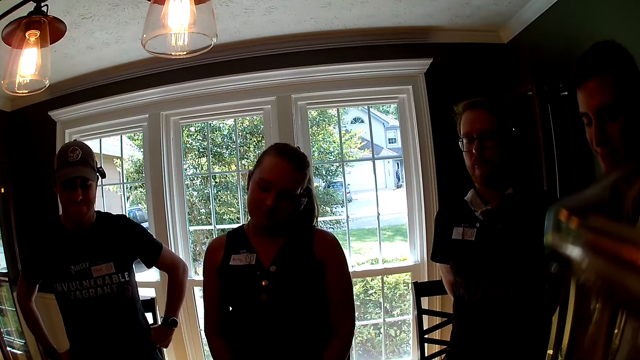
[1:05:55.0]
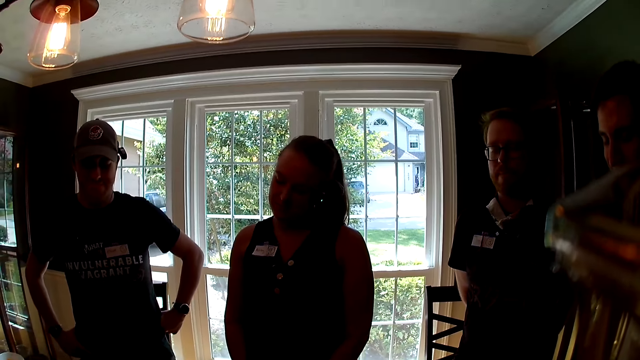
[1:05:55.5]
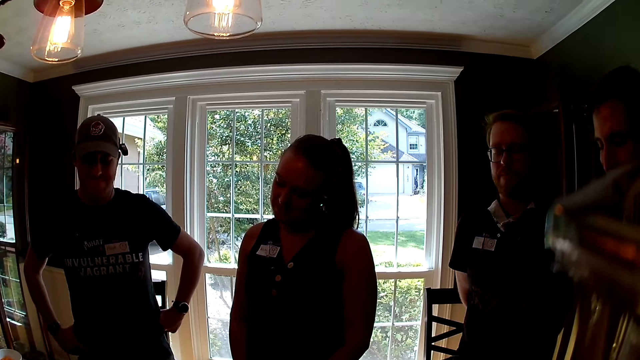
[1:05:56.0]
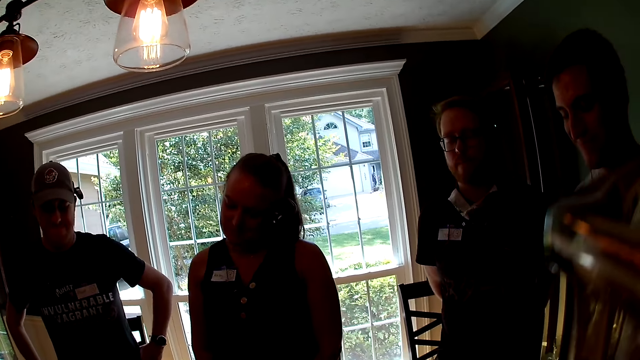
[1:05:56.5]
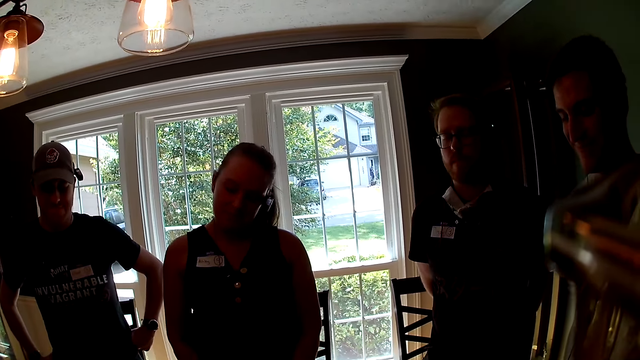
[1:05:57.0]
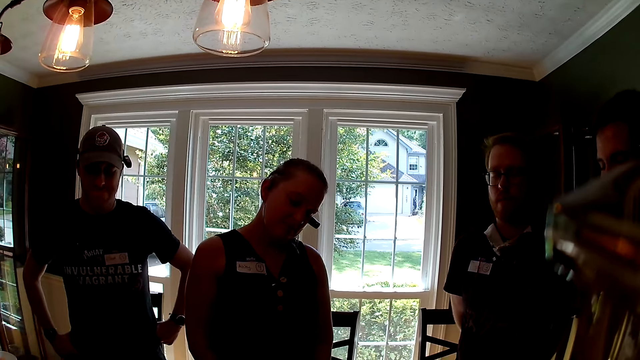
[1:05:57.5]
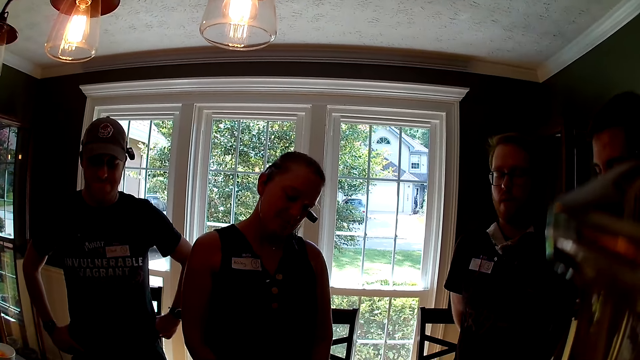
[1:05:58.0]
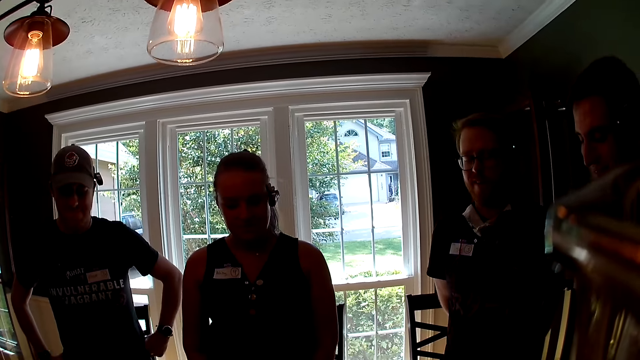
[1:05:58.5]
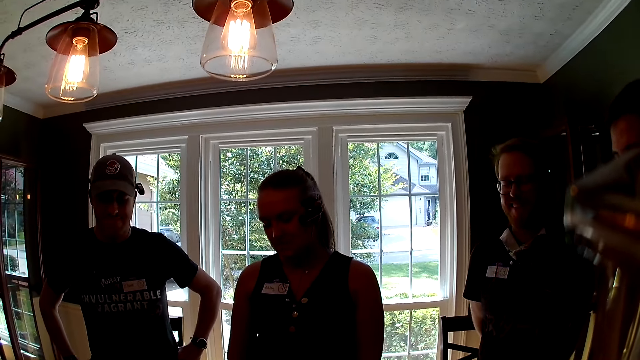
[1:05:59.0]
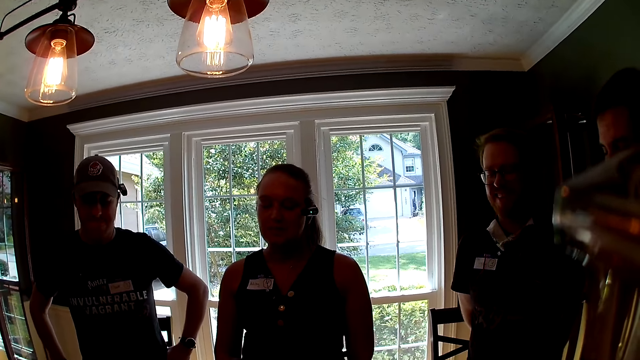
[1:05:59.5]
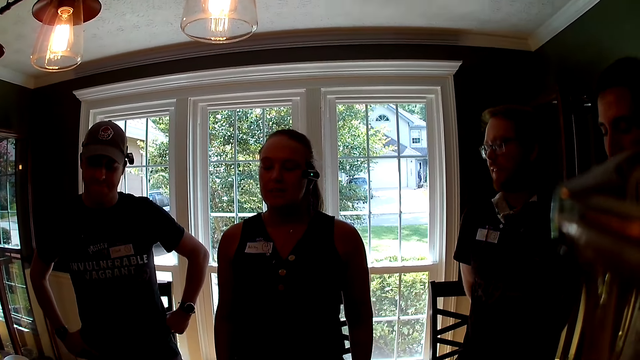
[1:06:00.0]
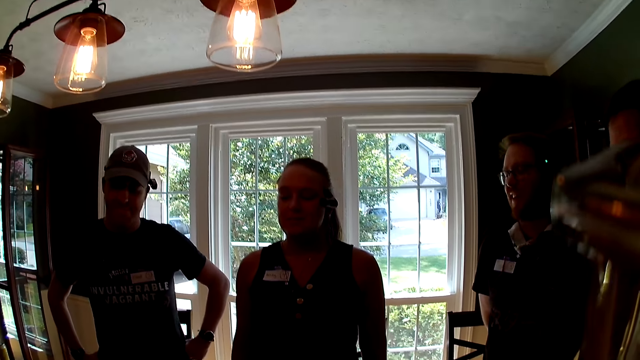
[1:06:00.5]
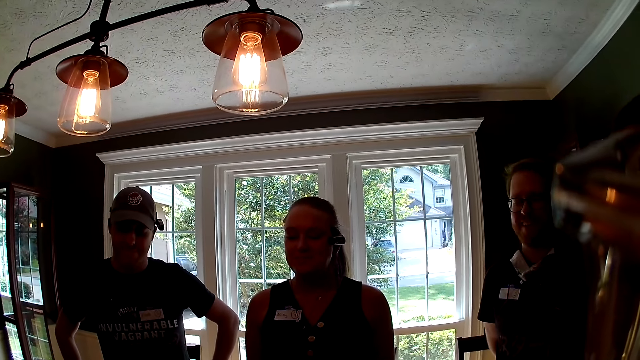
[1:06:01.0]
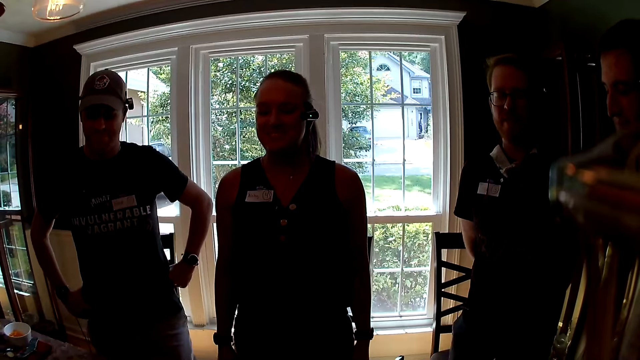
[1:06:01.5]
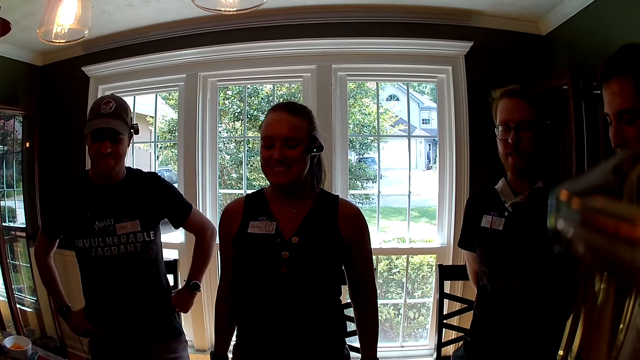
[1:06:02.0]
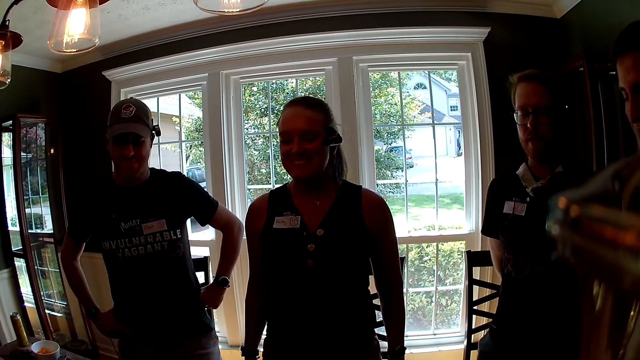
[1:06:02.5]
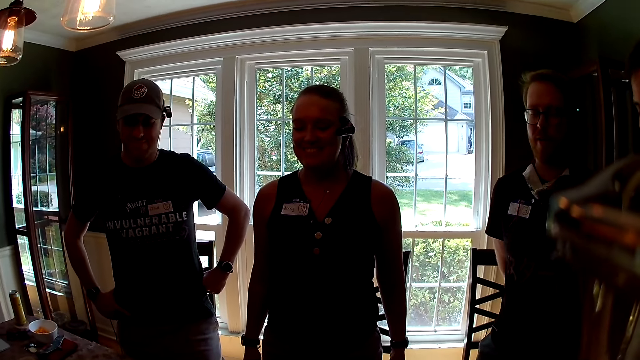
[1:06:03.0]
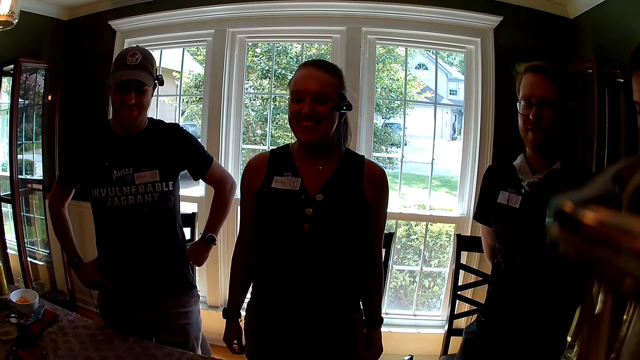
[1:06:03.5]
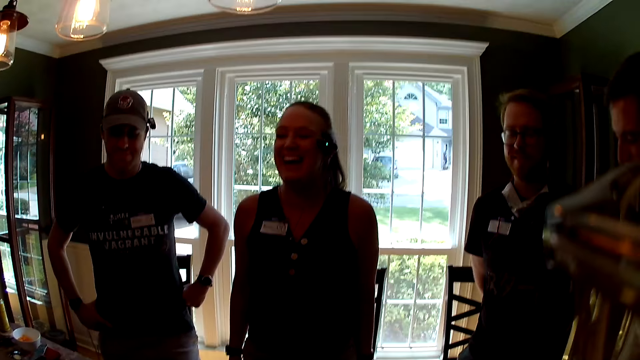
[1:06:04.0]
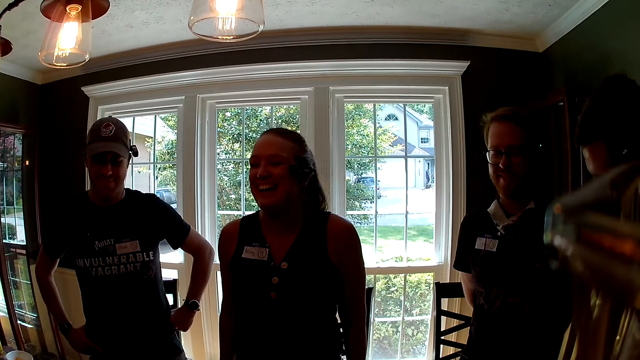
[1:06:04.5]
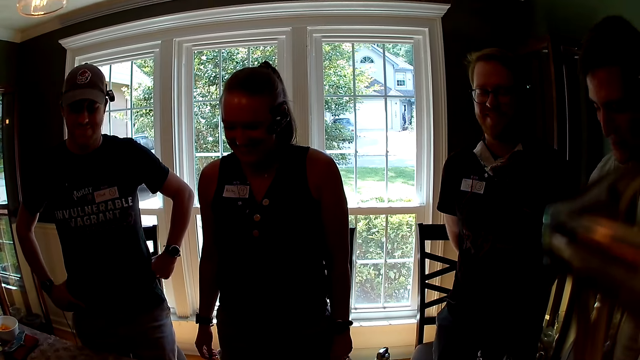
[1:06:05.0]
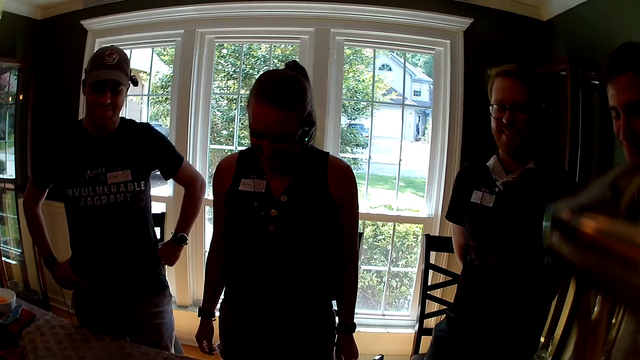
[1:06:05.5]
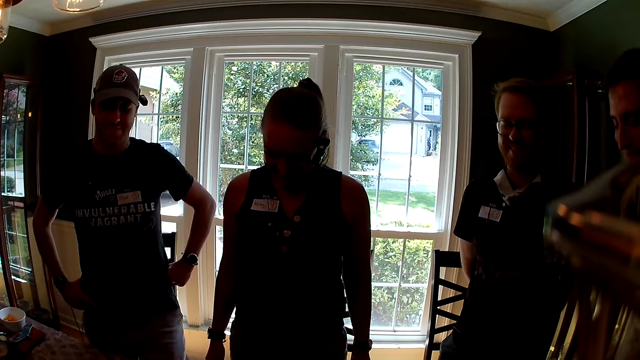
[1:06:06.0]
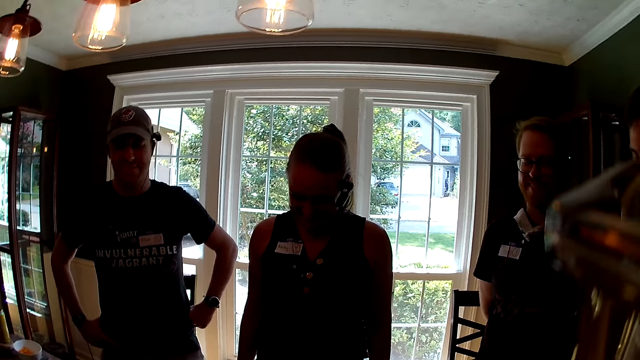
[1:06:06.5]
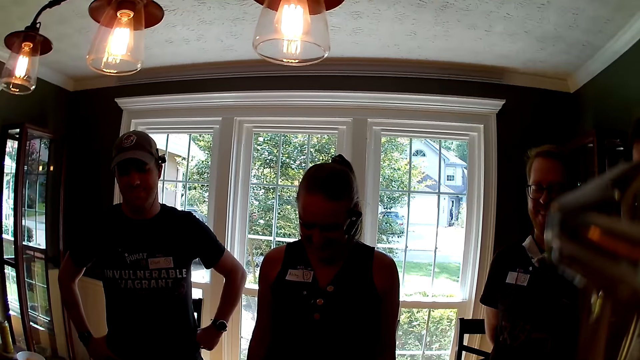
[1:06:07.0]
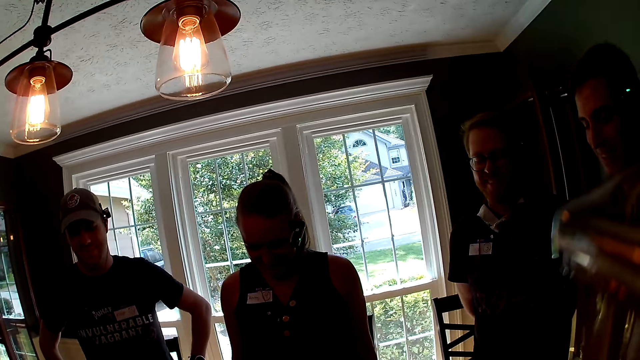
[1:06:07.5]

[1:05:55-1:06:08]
The camera wearer talks.

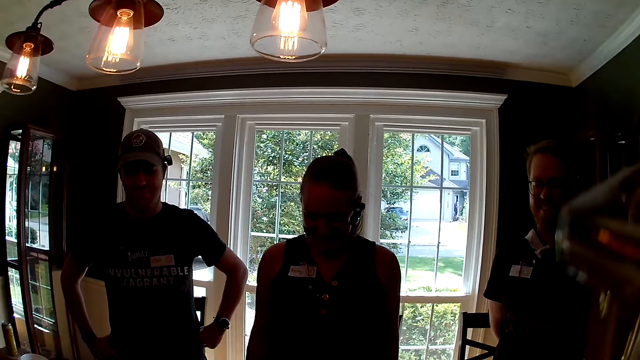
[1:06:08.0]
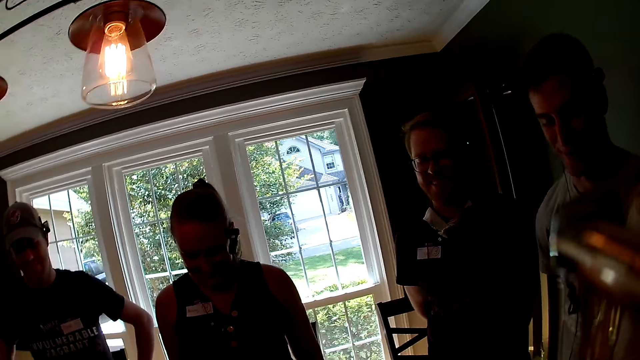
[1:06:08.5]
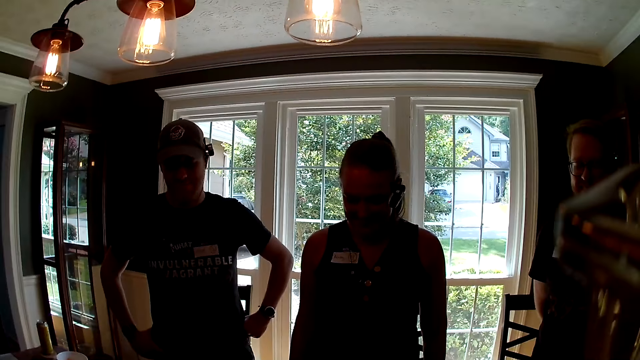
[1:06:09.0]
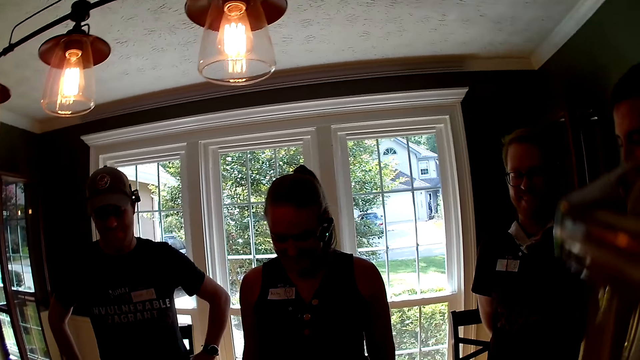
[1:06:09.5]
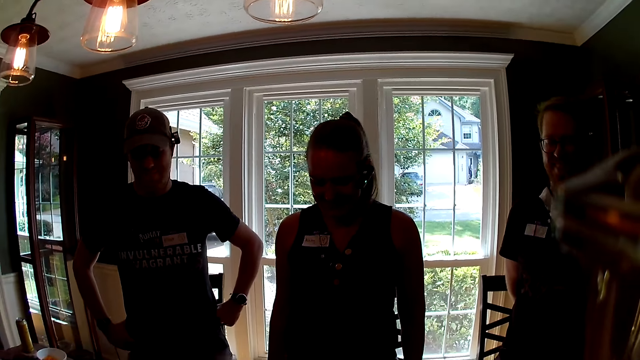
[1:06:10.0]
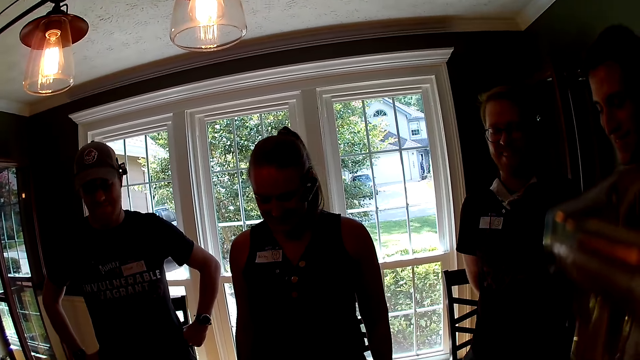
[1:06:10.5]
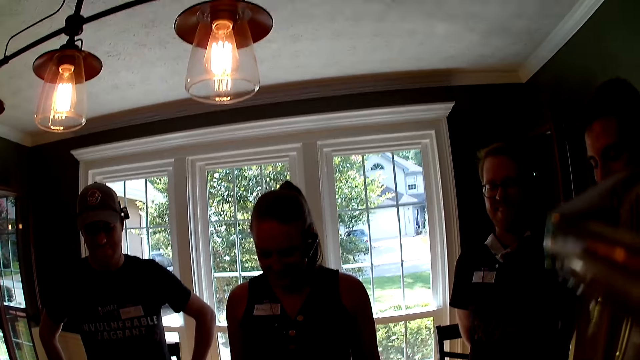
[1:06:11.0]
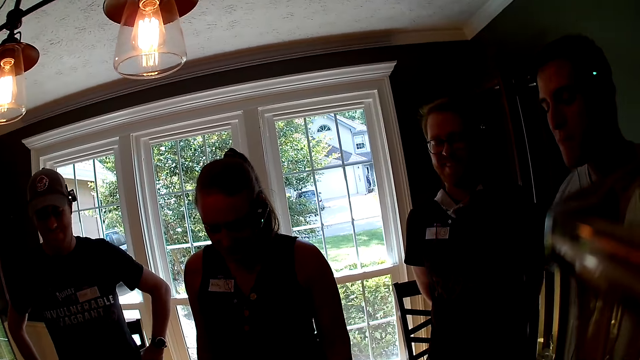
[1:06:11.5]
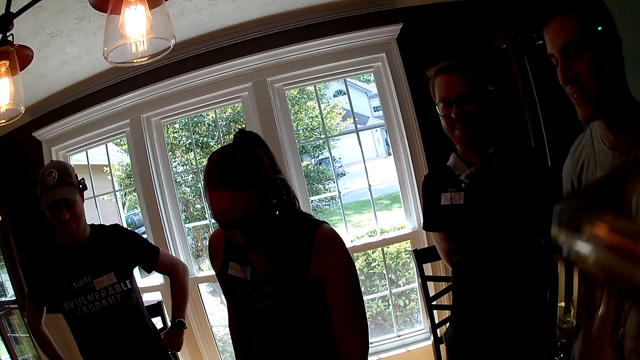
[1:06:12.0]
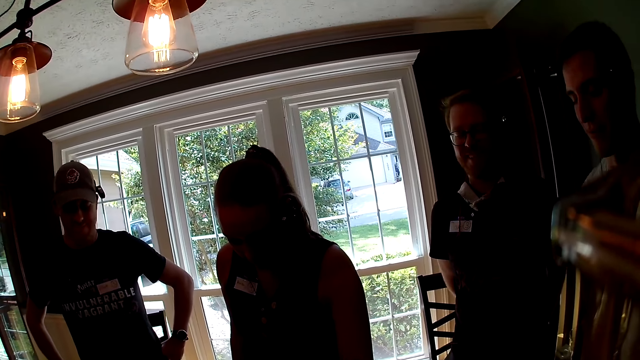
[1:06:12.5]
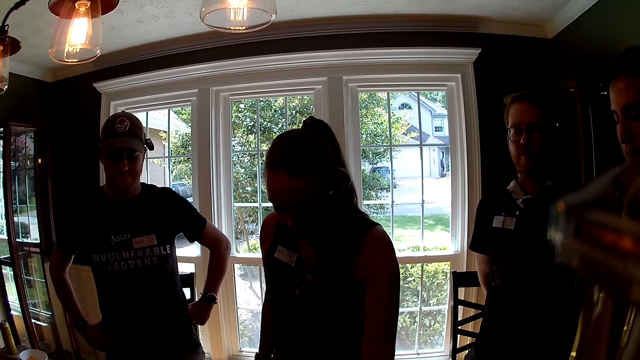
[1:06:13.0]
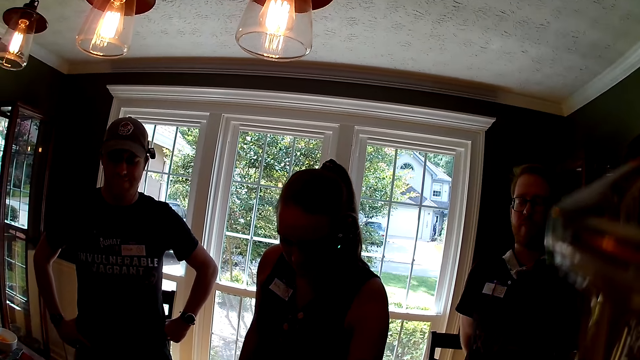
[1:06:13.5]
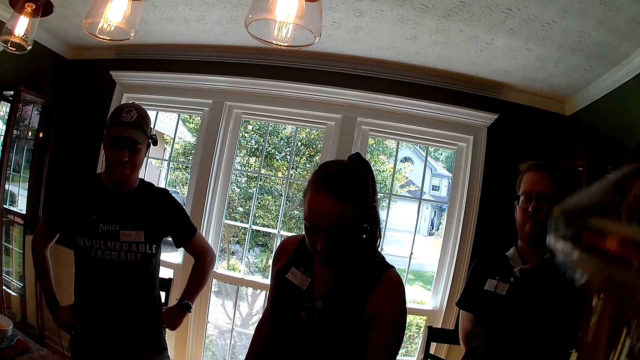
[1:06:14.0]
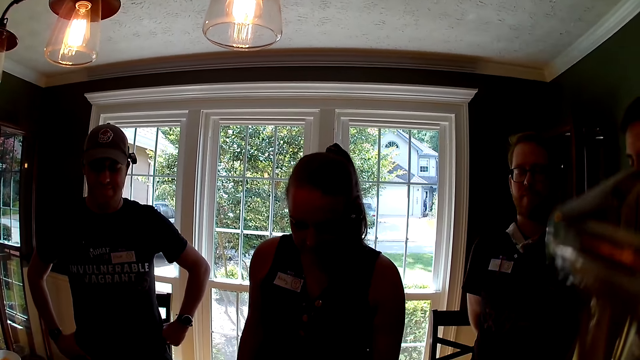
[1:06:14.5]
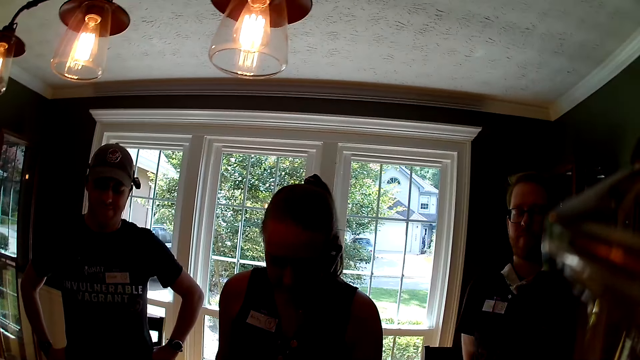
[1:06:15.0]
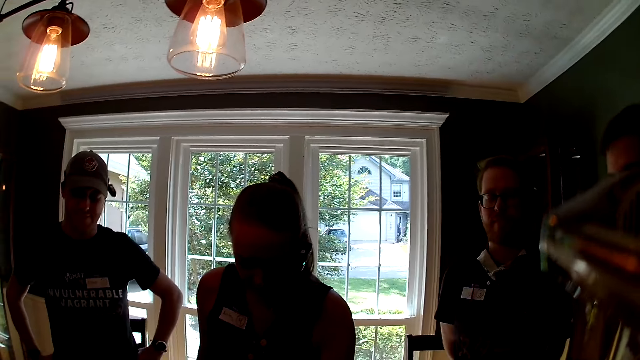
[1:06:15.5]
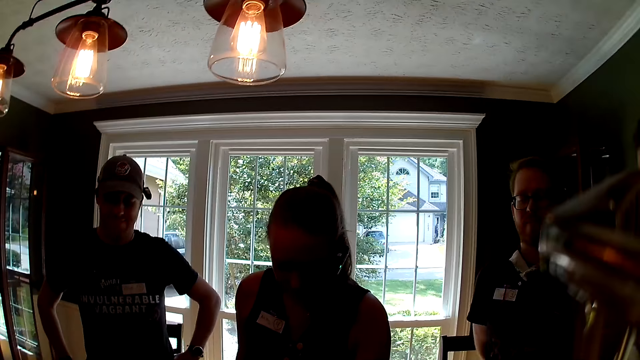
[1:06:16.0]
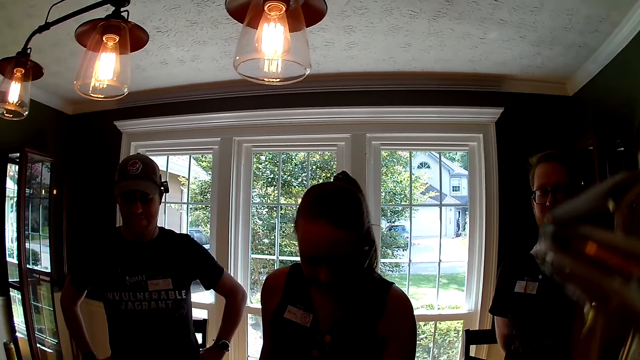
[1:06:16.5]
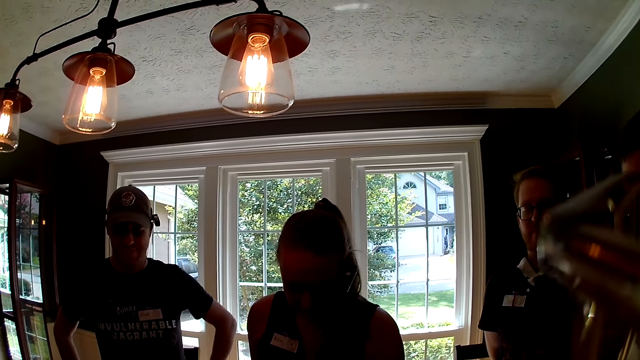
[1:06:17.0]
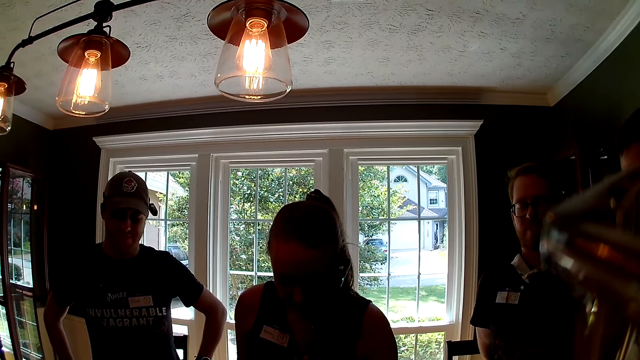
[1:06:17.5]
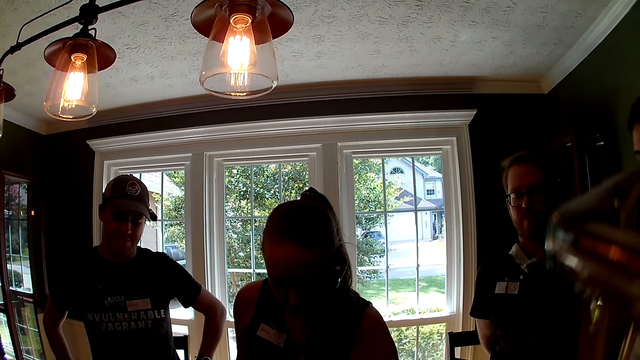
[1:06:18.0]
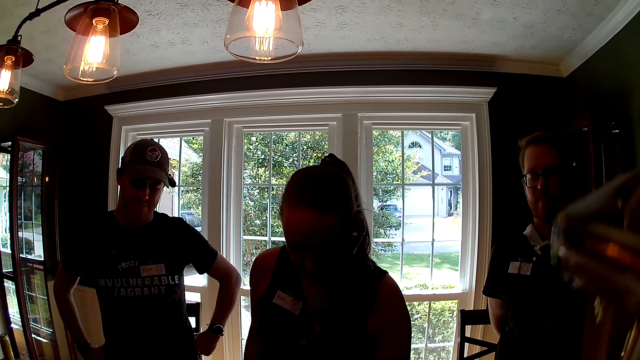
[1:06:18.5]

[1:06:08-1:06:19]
The camera wearer looks around. They talk.
